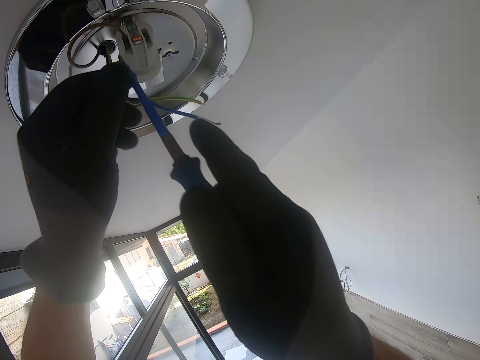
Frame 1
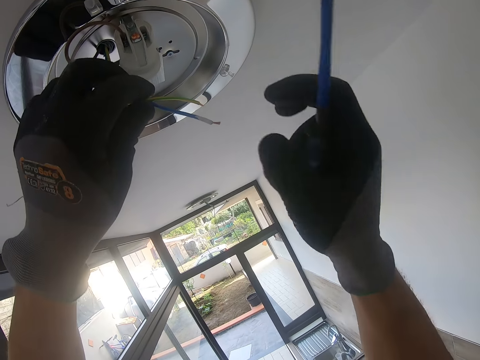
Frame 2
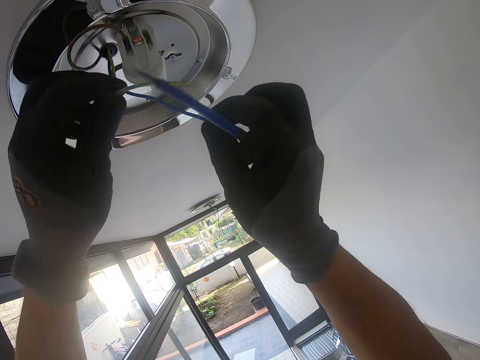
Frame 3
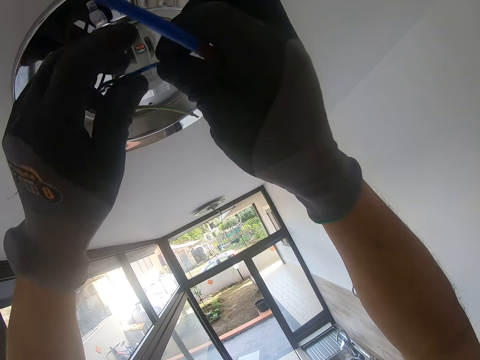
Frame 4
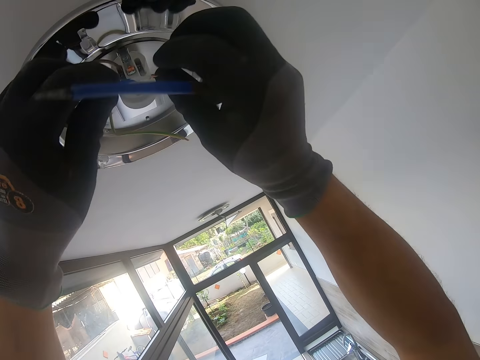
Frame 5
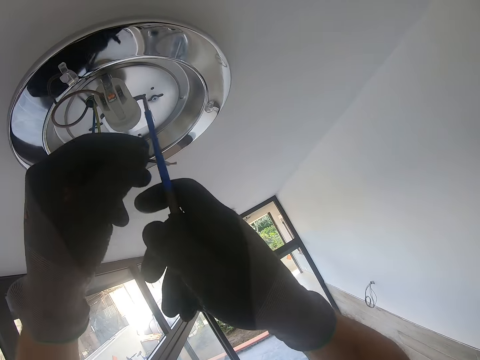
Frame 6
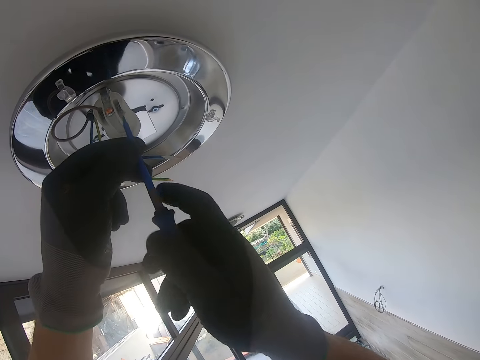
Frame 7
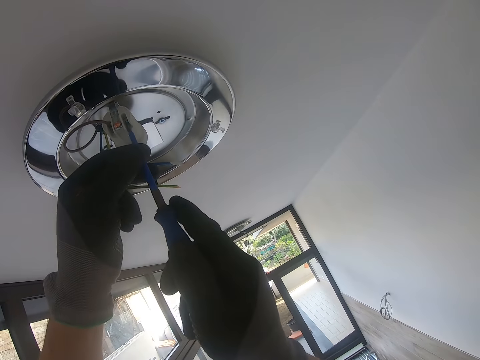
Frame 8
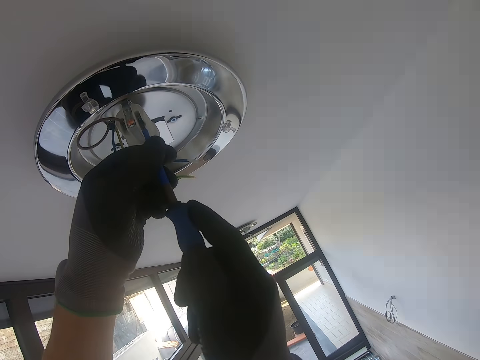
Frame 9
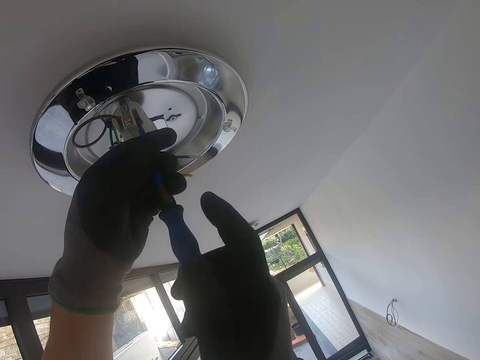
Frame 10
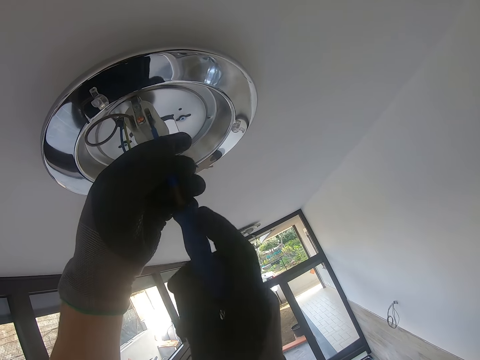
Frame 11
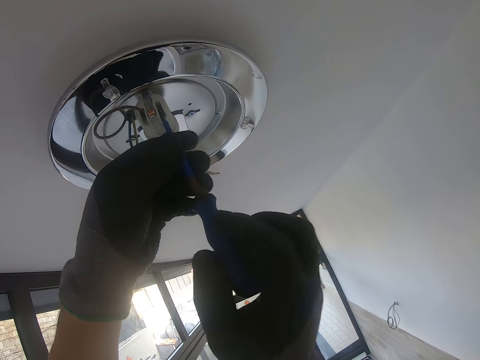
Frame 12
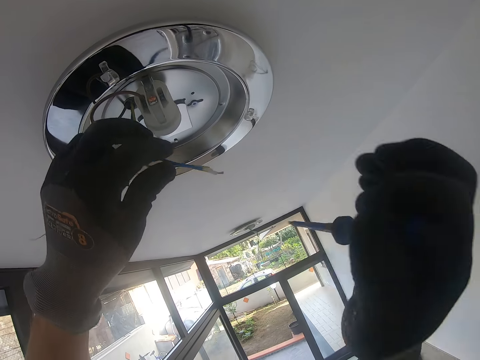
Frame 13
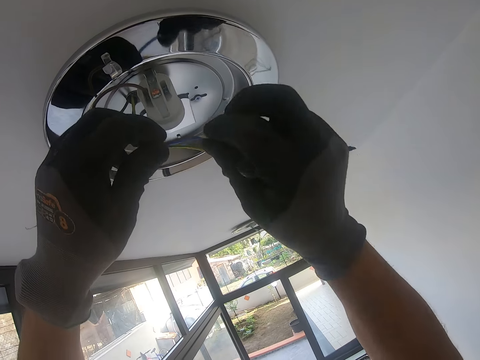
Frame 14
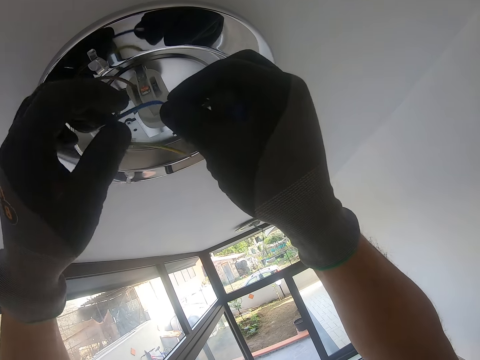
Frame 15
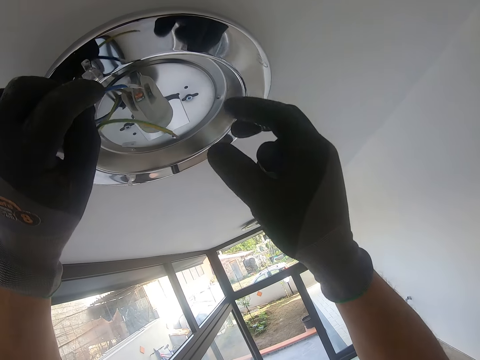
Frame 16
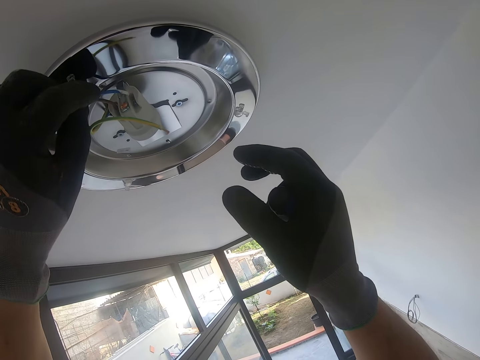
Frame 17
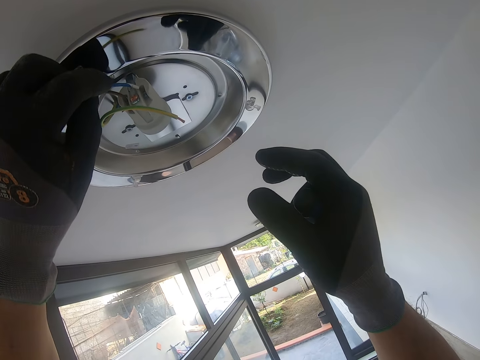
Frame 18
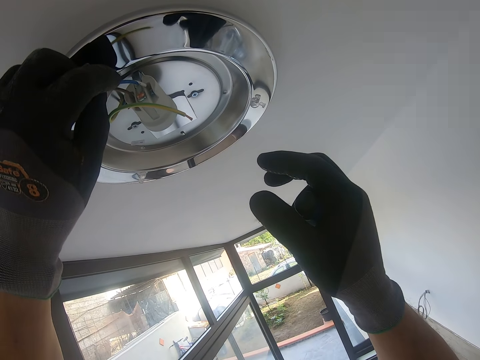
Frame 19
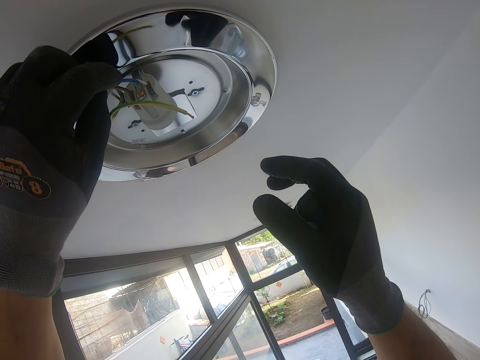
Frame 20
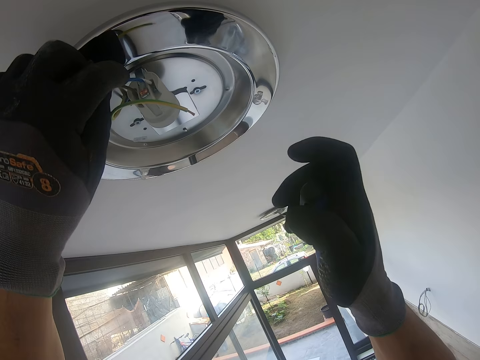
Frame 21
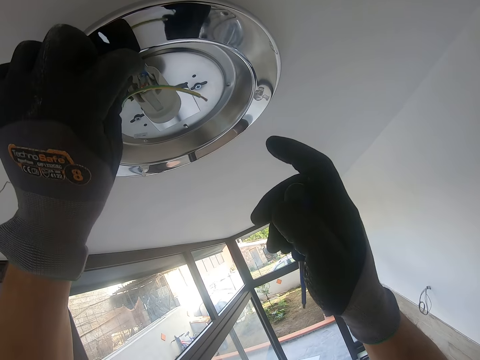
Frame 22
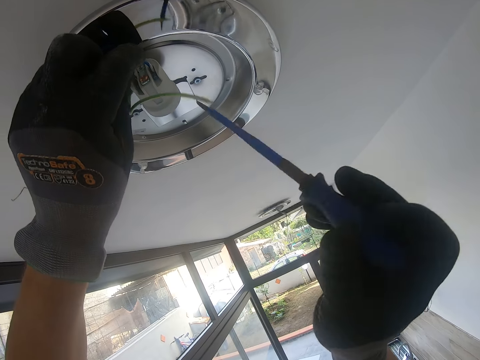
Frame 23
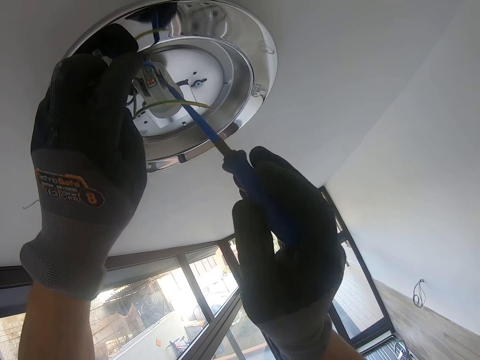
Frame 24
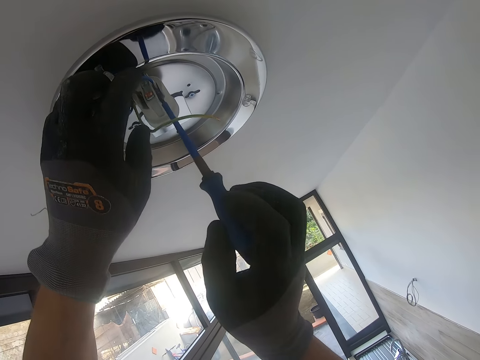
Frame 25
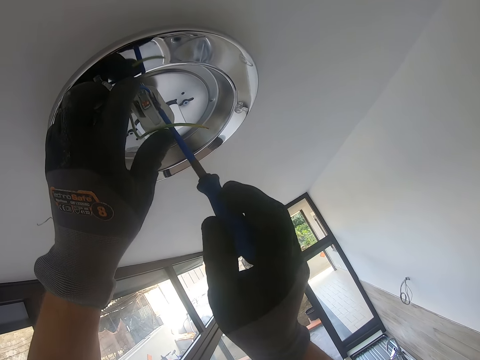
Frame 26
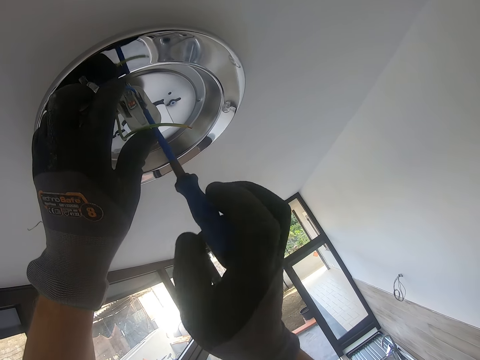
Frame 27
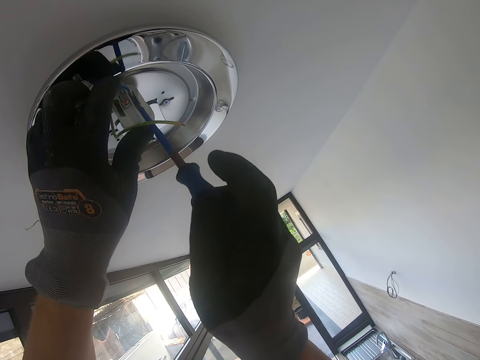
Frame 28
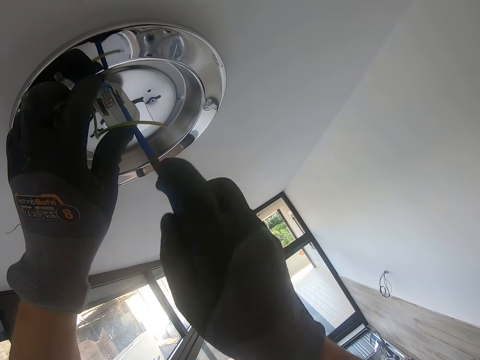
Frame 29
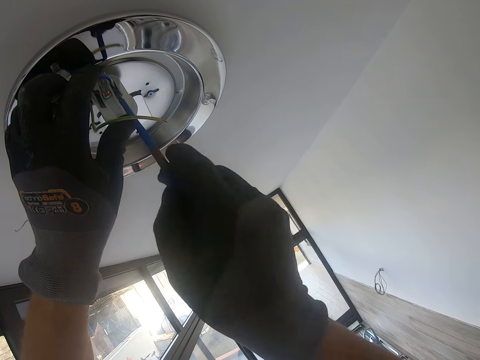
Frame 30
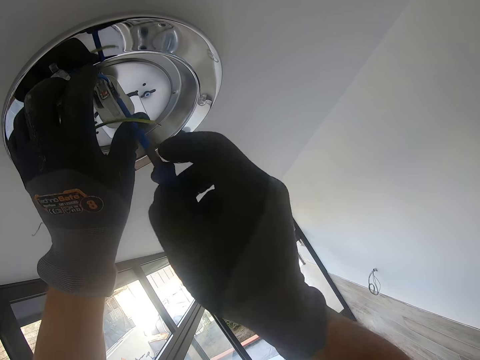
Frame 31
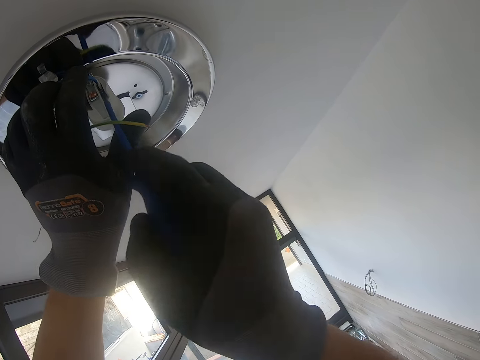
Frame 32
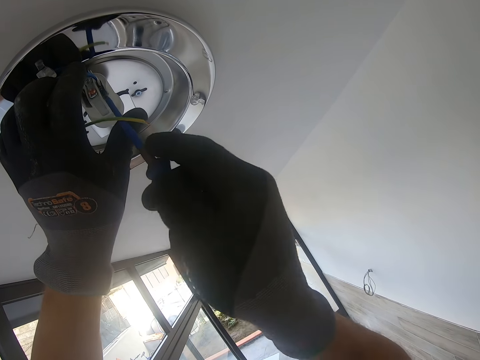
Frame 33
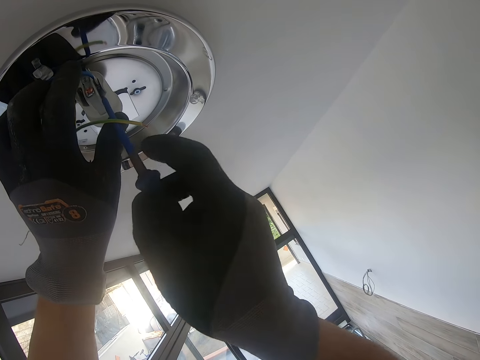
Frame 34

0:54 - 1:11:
The camera wearer holds the cables. They adjust a screw on the bulb holder. They attach a cable on the bulb holder. They adjust the screw on the bulb holder.

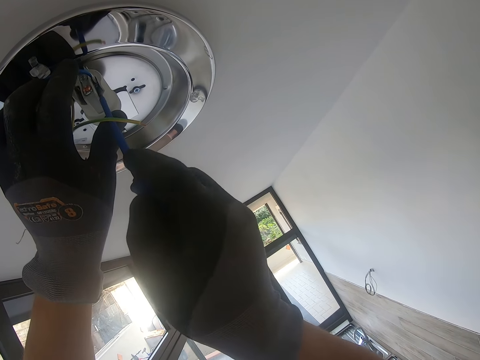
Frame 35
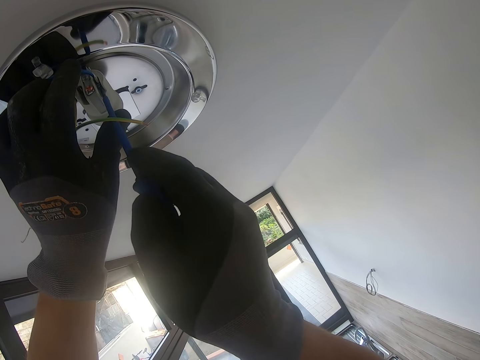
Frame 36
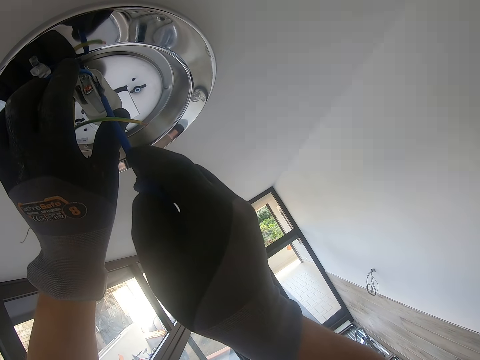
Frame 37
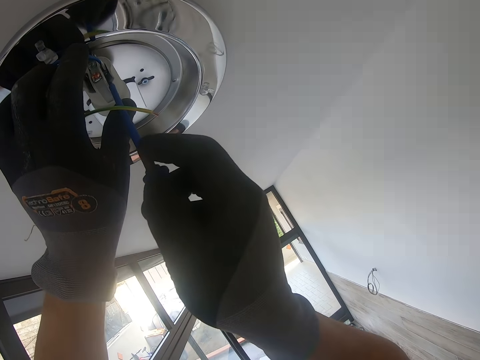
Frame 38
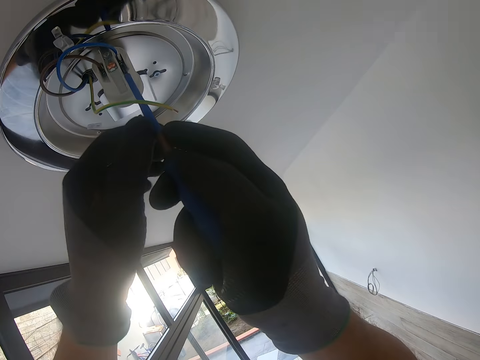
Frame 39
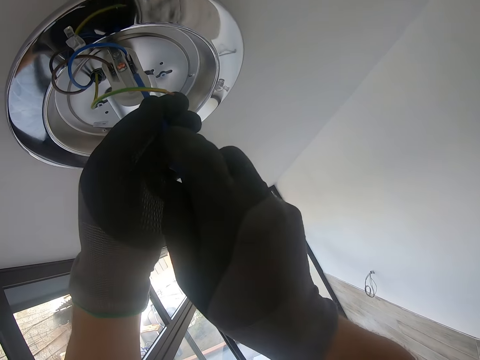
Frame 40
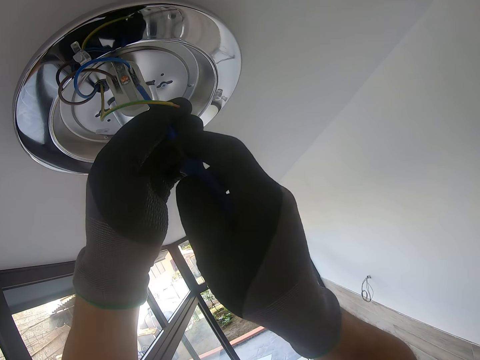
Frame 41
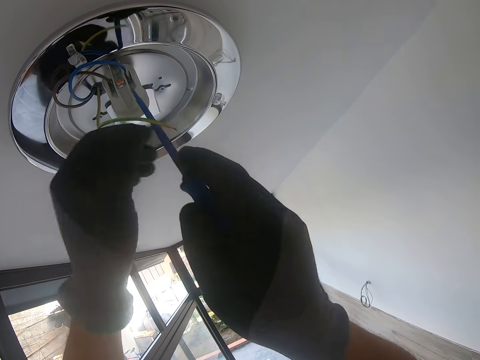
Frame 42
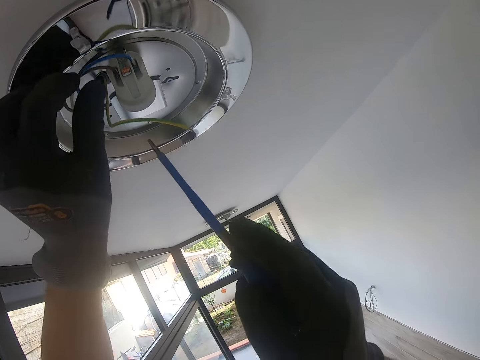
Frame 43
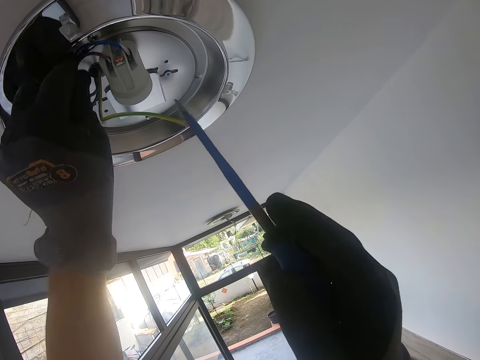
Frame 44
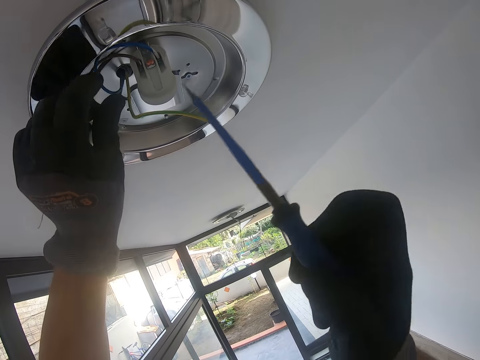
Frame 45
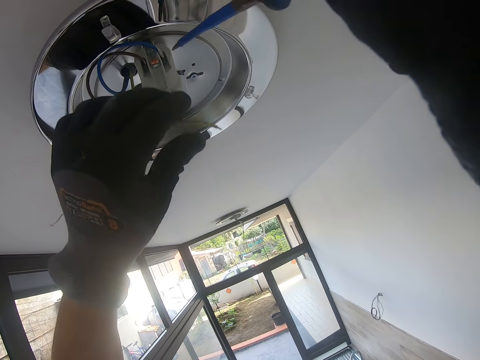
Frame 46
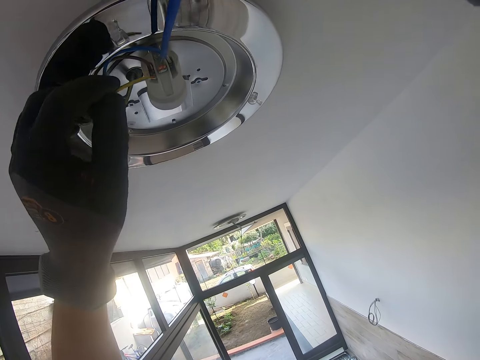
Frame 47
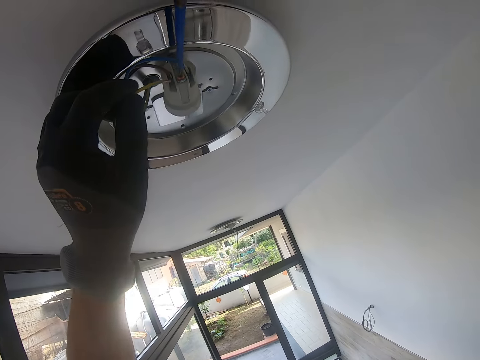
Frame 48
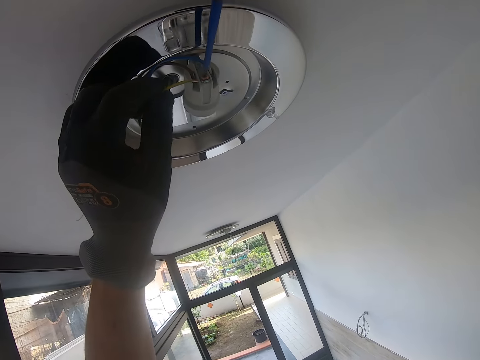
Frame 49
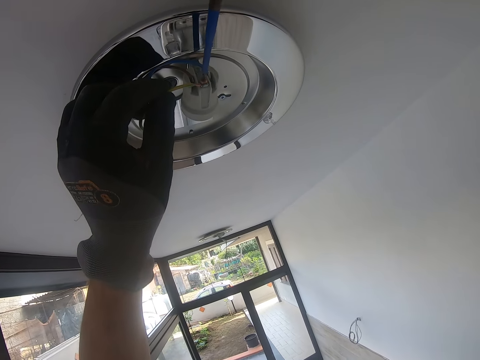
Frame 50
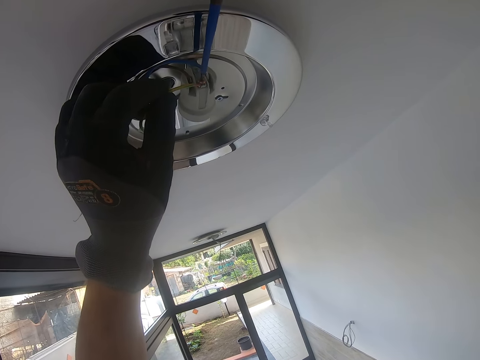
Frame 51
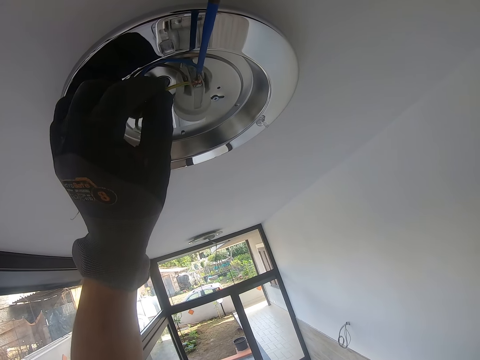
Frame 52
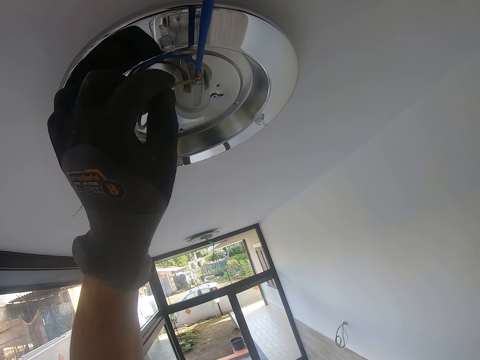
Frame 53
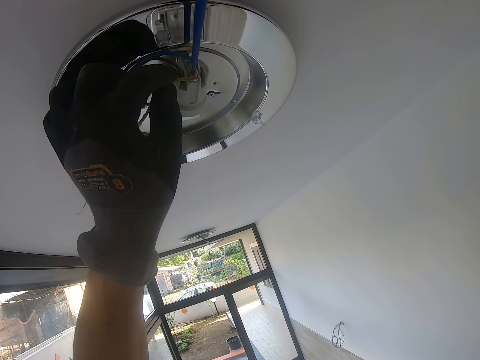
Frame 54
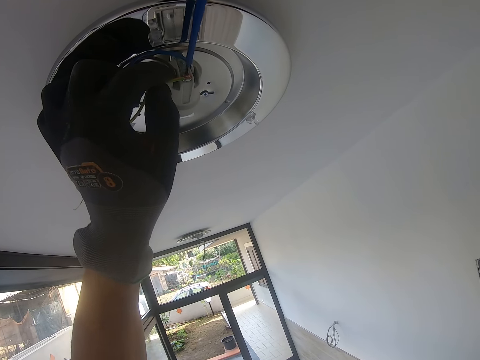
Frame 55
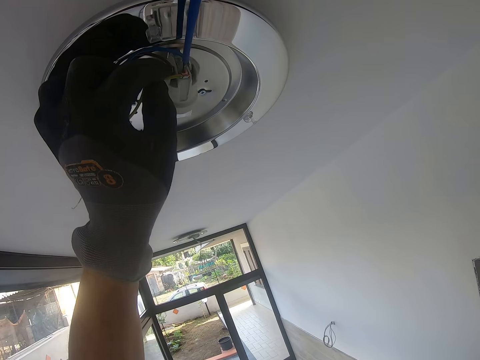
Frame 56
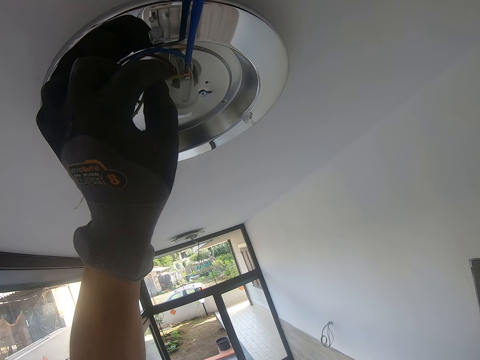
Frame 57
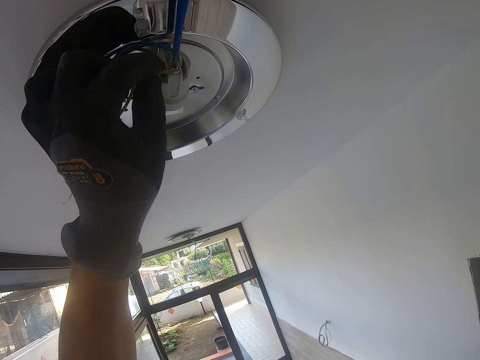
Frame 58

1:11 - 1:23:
The camera wearer moves a cable on the bulb holder. They fix the wire. They hold a screw on the bulb holder with a screwdriver.
